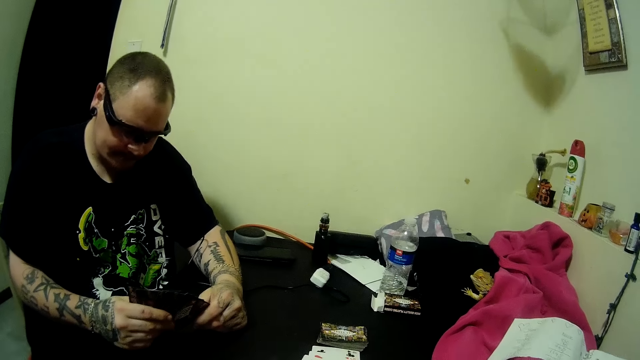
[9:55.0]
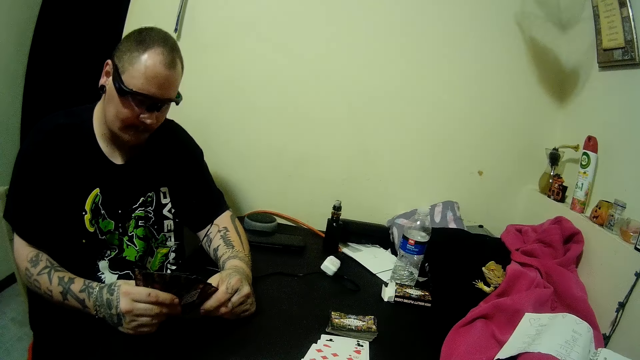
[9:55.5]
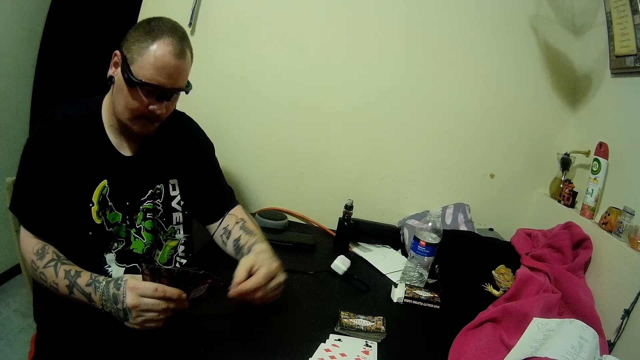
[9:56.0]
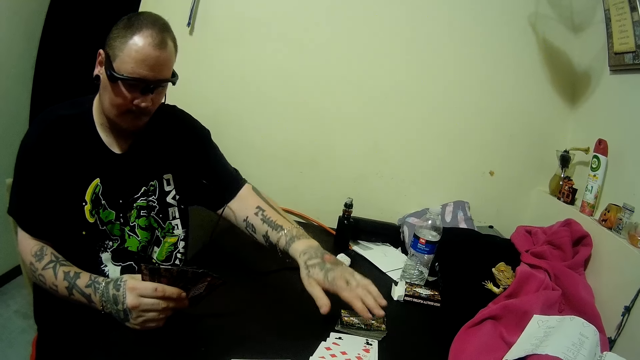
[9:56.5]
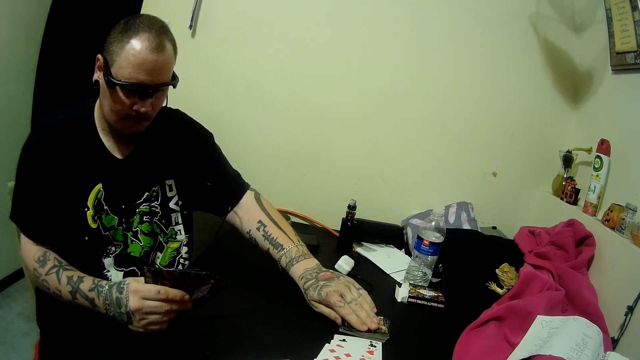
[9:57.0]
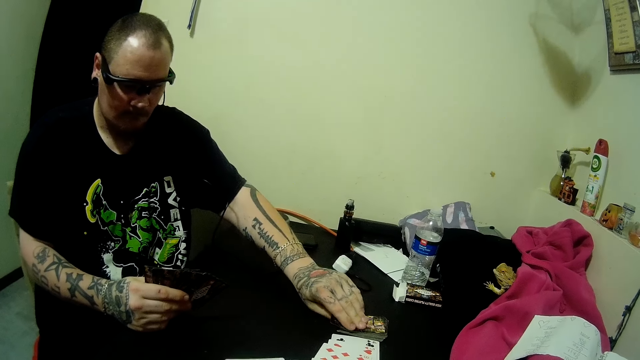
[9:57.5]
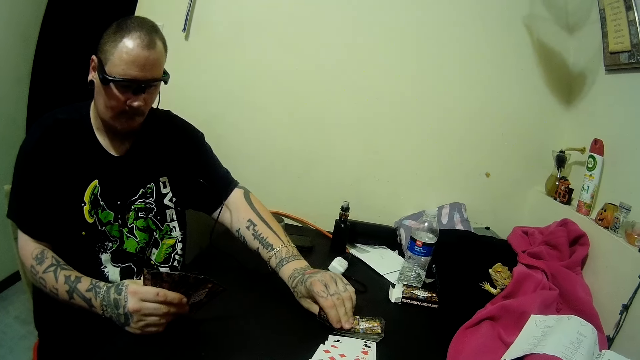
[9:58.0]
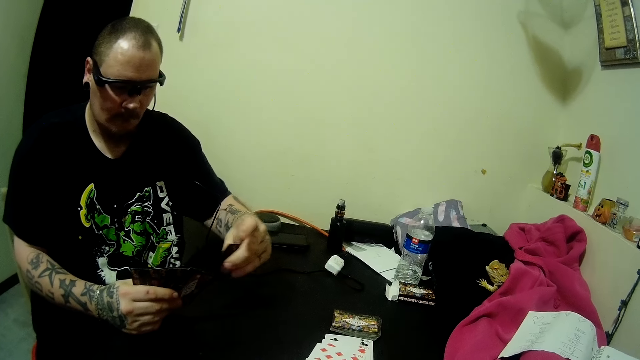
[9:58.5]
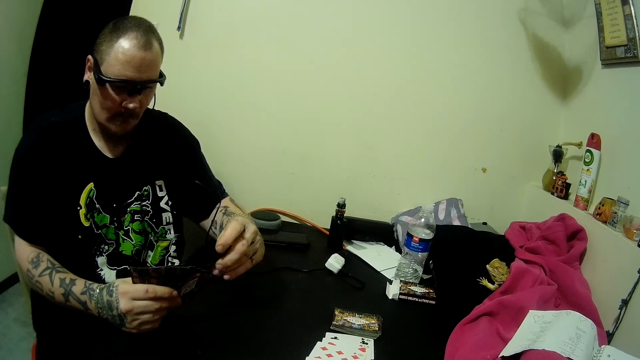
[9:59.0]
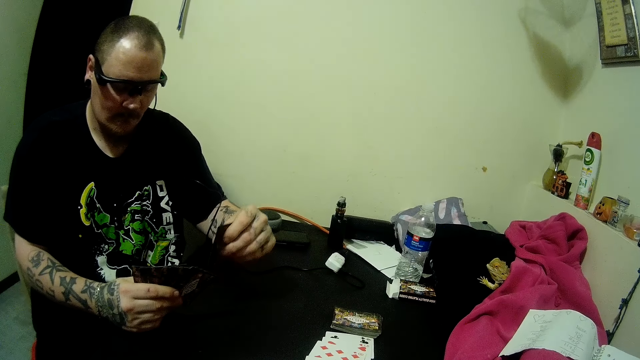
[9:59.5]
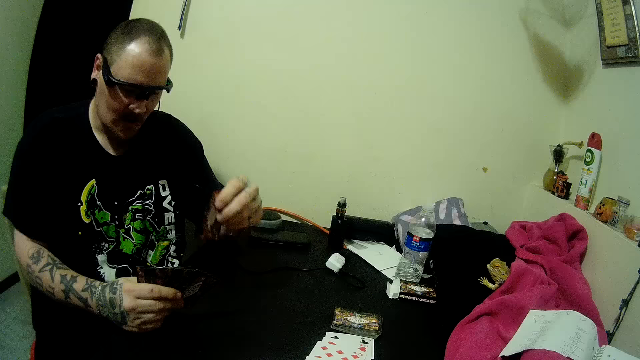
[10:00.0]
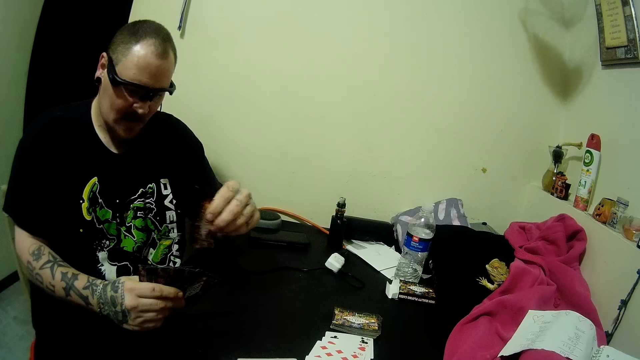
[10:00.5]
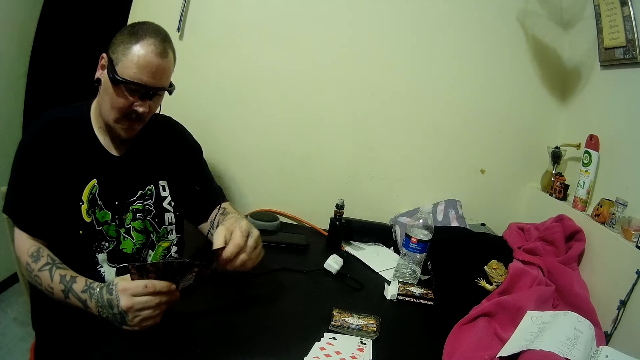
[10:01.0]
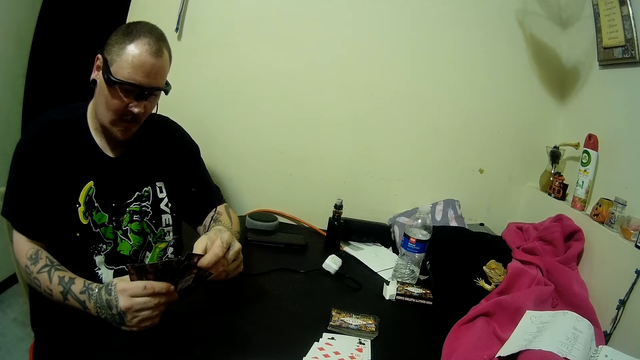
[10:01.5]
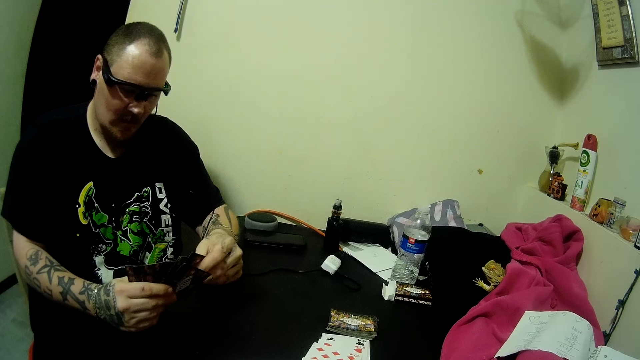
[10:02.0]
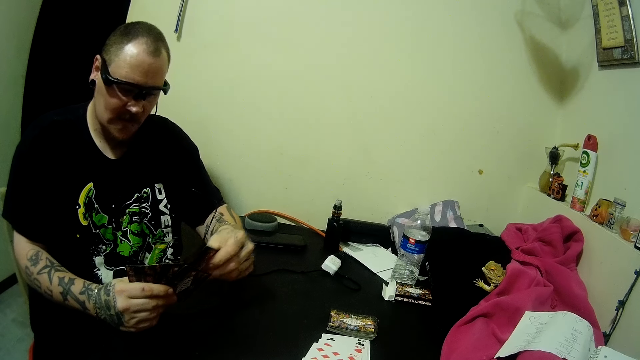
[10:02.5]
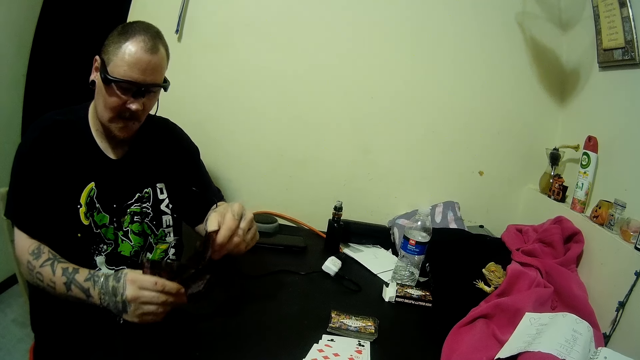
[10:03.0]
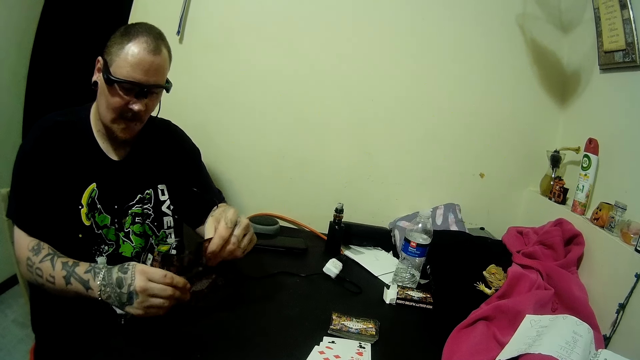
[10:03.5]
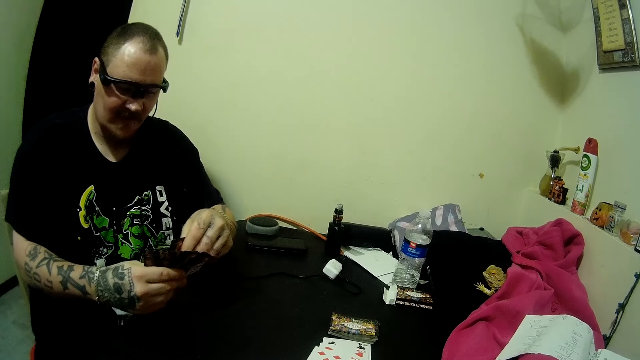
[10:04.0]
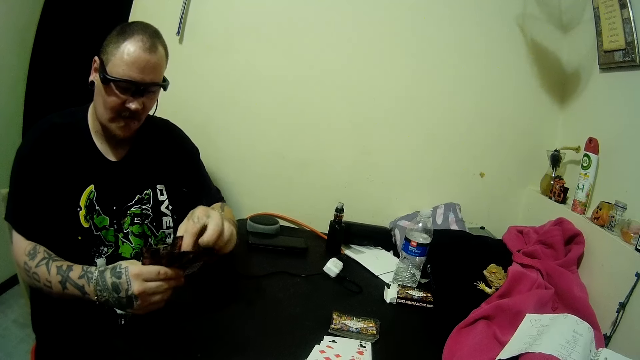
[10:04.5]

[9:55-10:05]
The man picks a card from the deck of cards on the table and arranges the cards in his hands.

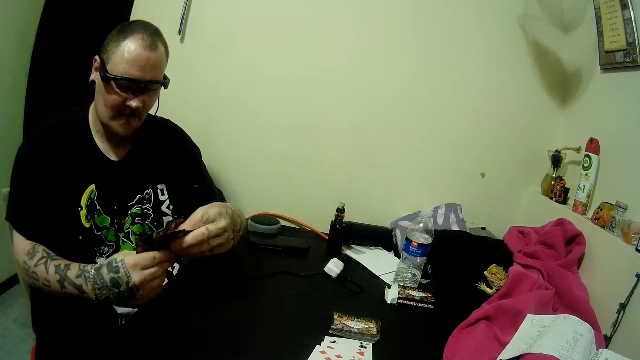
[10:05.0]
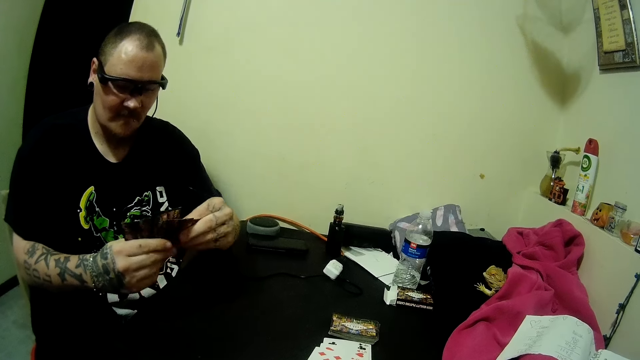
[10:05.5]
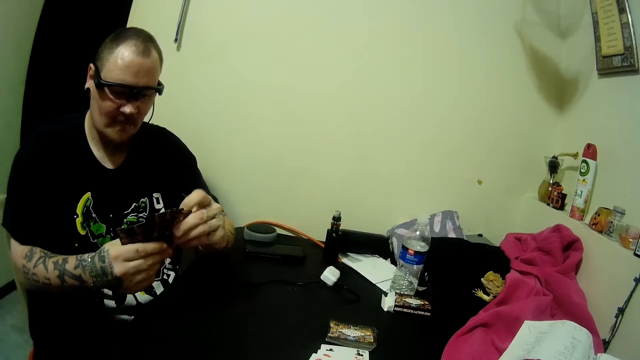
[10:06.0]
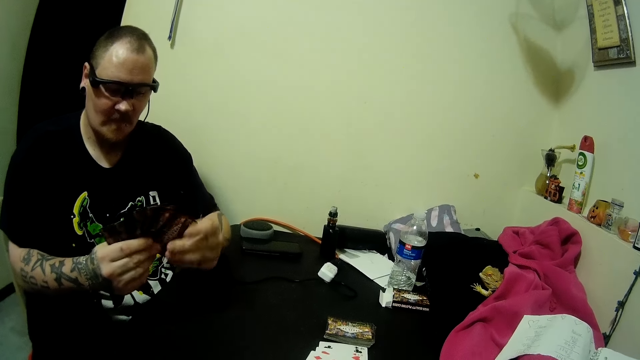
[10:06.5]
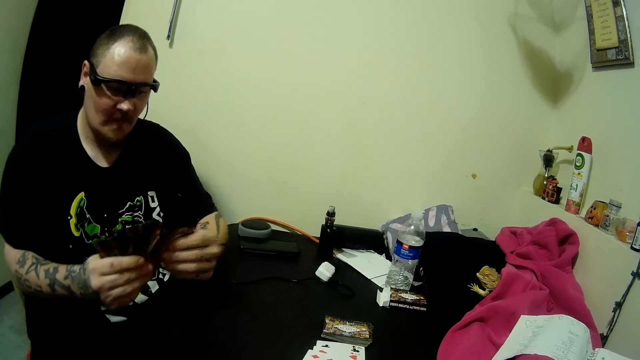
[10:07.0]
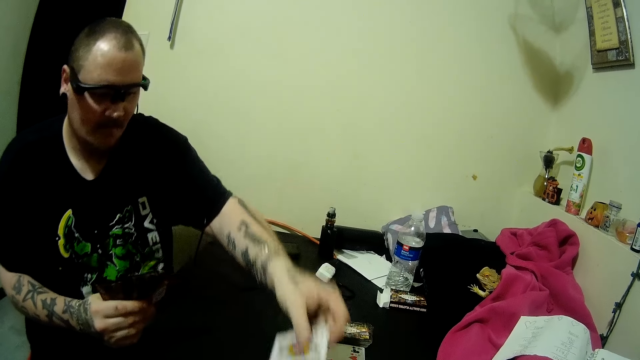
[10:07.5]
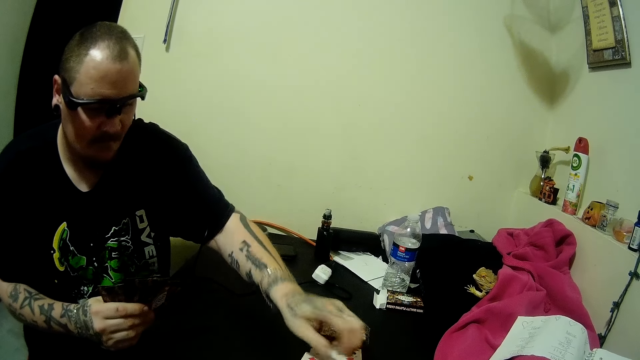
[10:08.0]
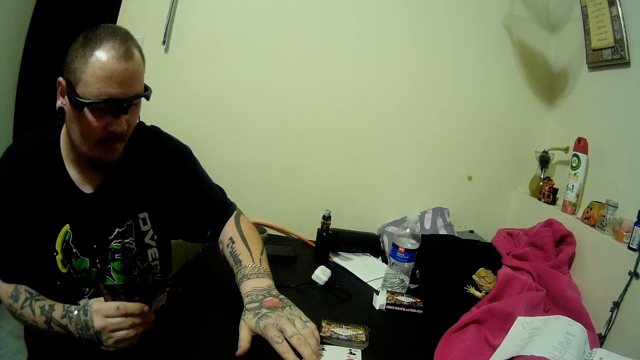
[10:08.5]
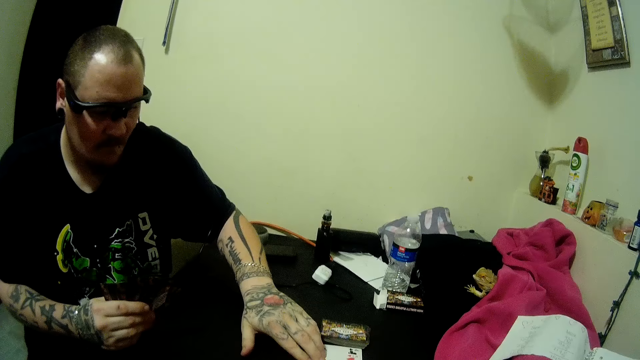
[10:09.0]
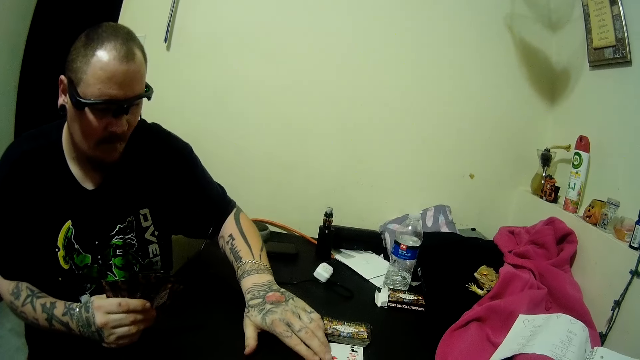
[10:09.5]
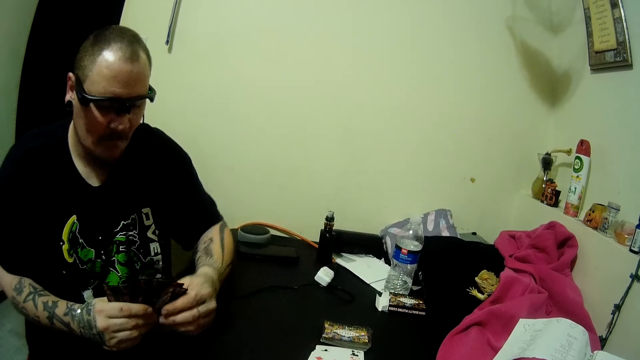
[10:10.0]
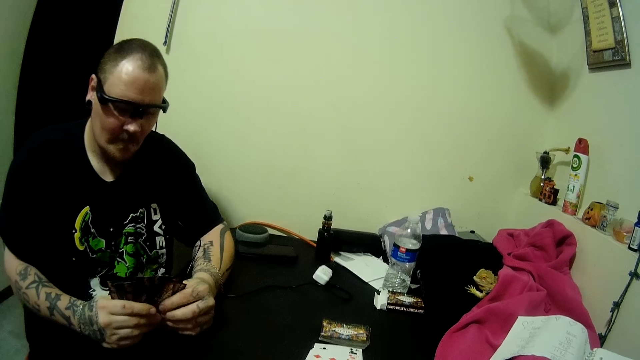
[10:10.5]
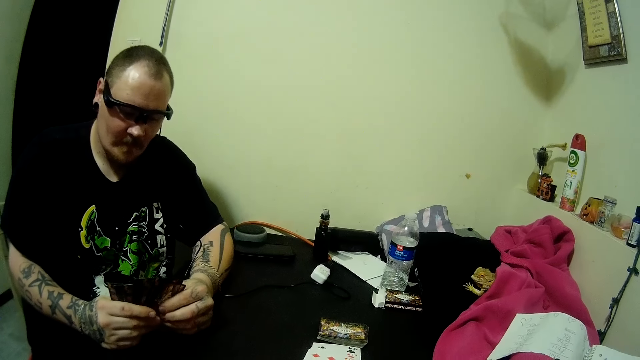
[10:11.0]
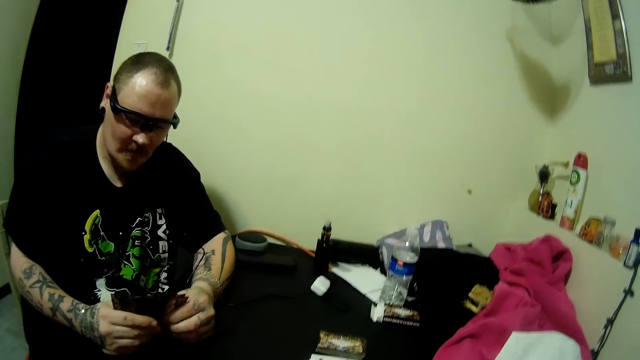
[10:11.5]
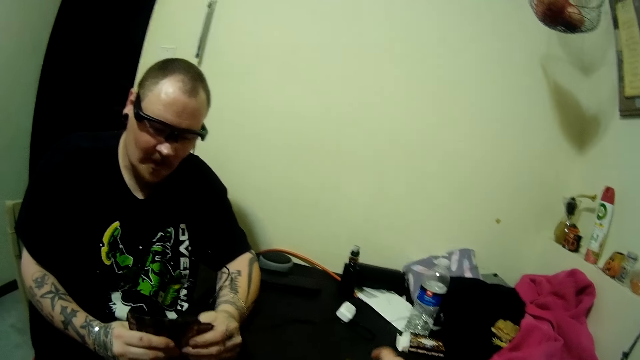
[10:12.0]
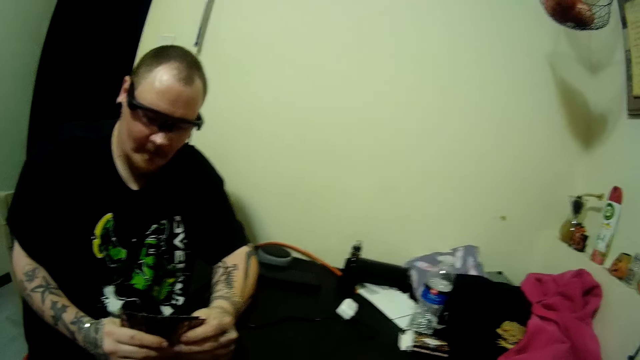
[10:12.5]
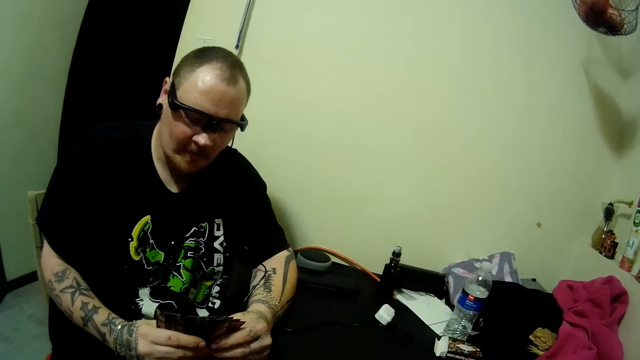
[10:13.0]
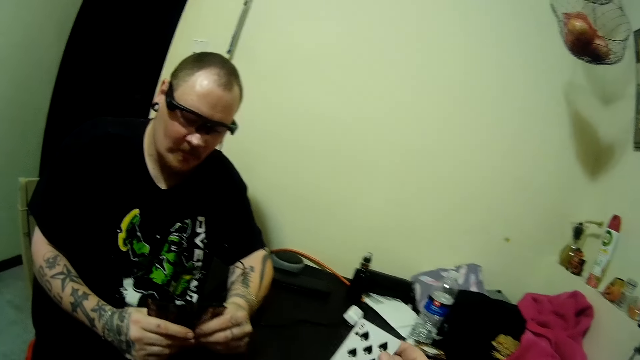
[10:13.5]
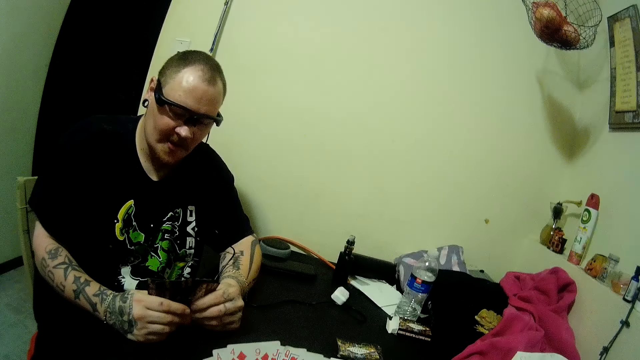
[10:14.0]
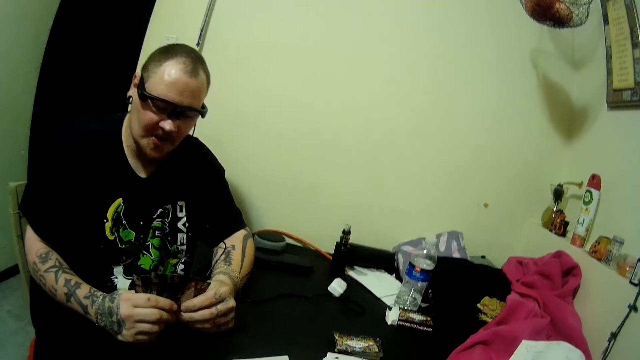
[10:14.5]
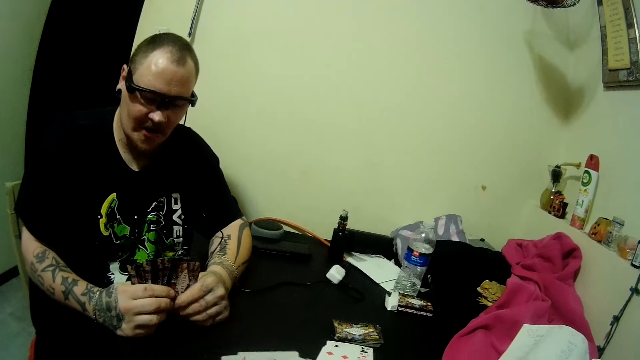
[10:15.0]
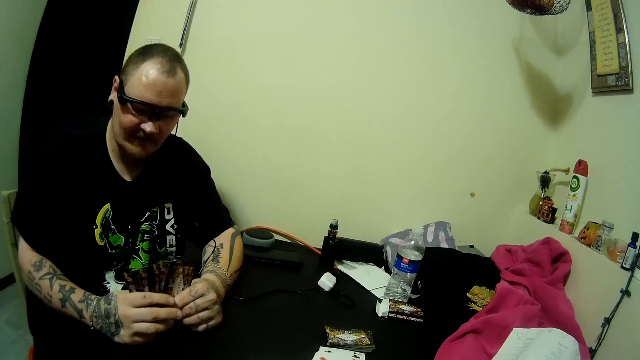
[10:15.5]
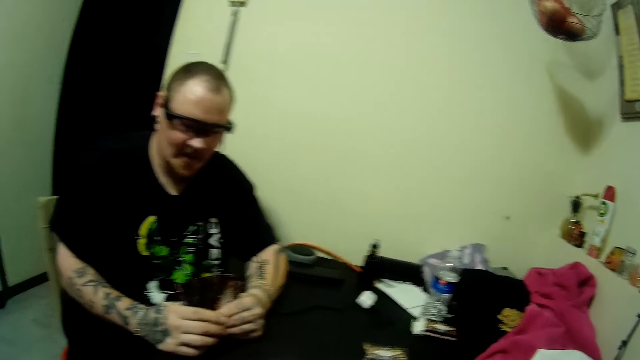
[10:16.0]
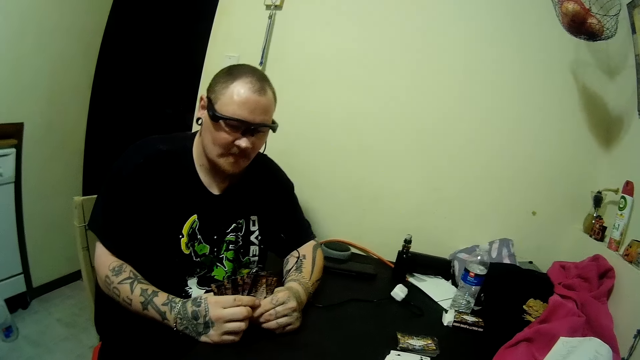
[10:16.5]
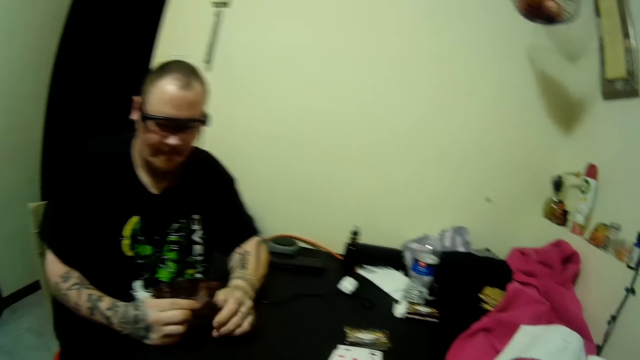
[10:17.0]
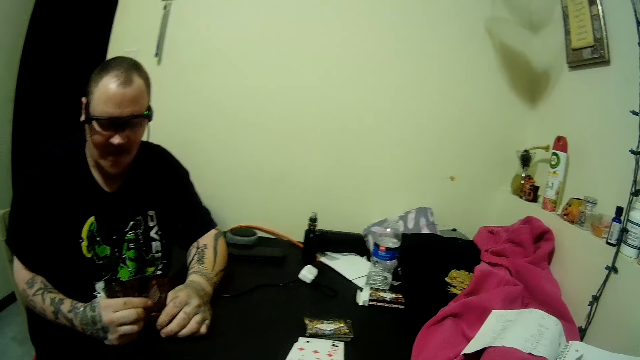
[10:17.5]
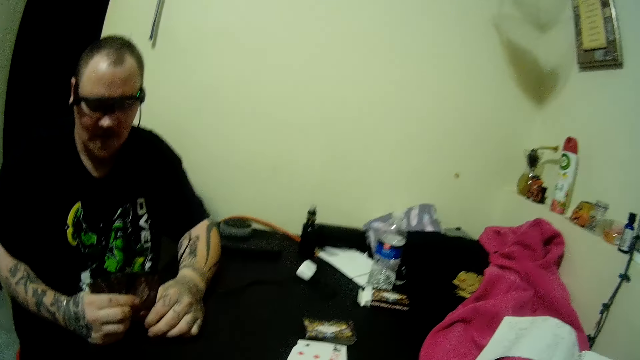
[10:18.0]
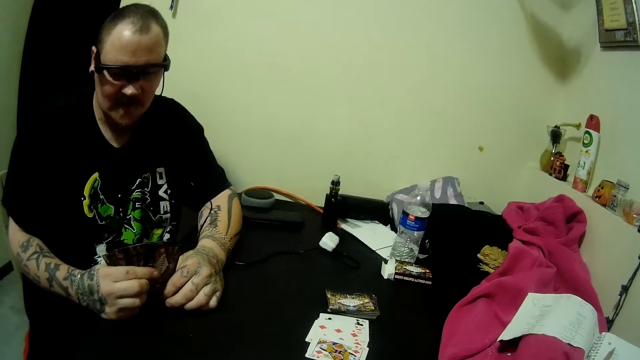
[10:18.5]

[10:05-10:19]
The camera wearer drops a card on the table. A man puts cards on the table and holds cards with hands. The camera wearer picks up a card on the table. They hold up the card. The man holds cards with hands.
